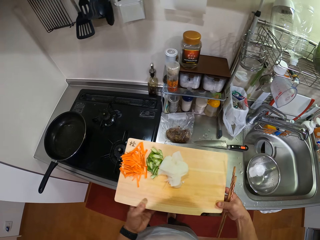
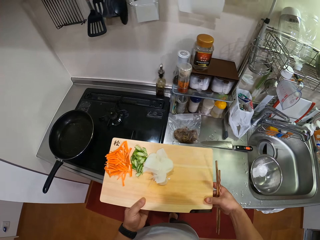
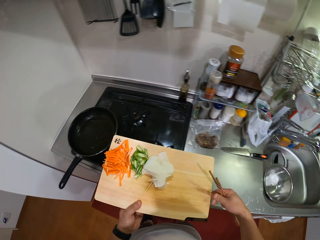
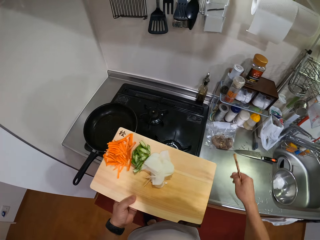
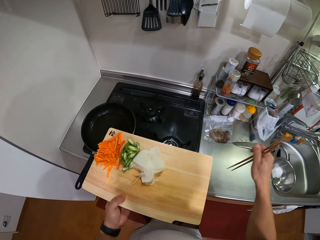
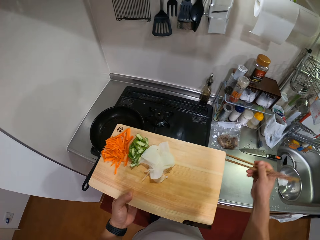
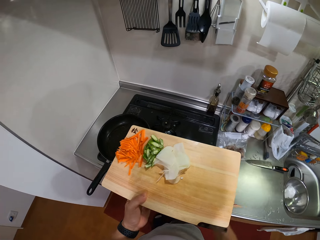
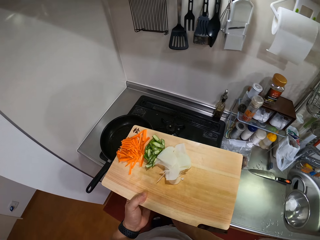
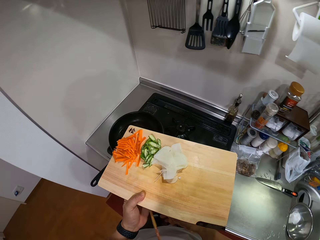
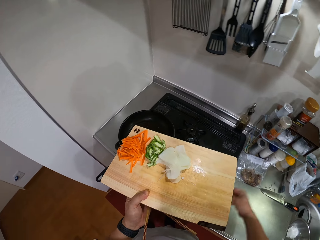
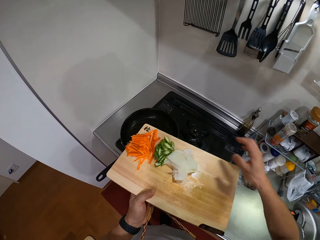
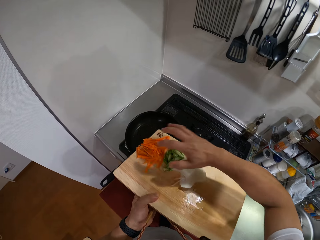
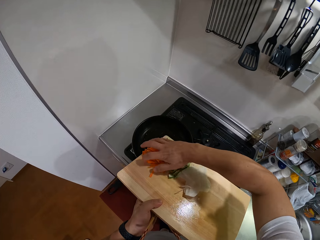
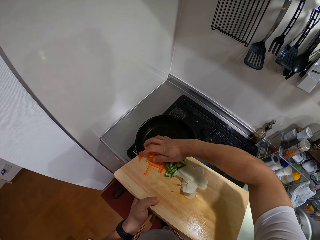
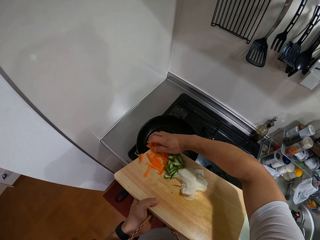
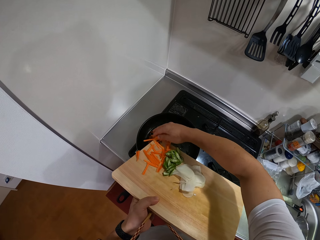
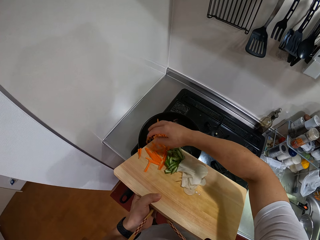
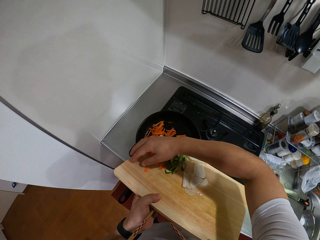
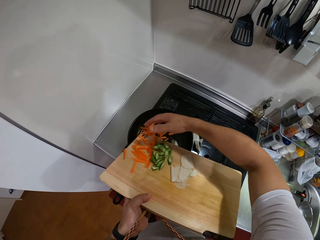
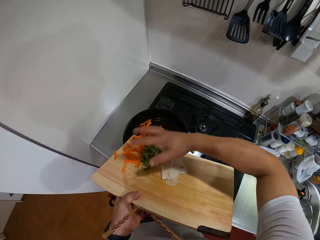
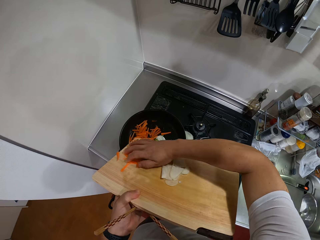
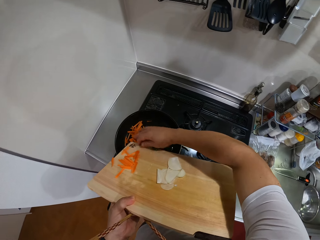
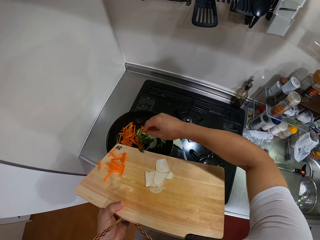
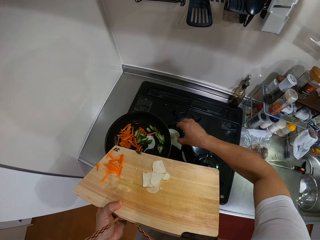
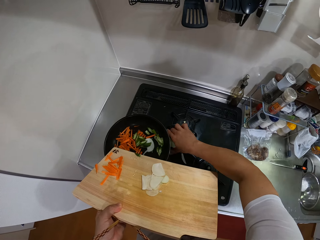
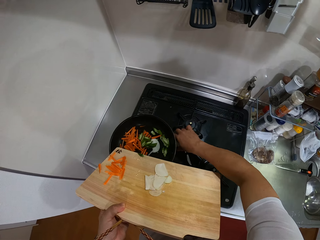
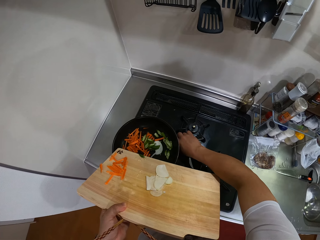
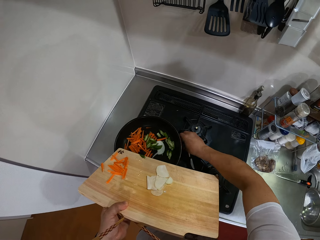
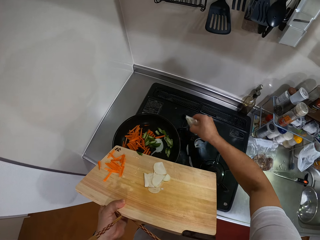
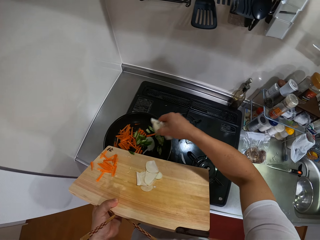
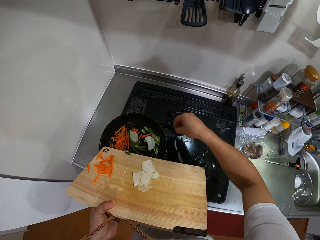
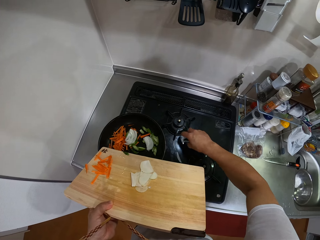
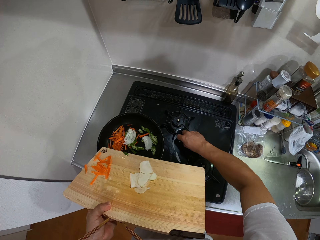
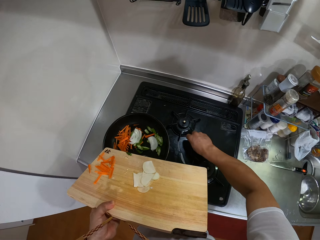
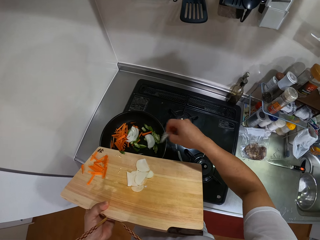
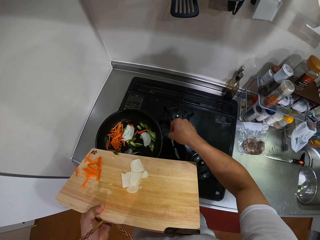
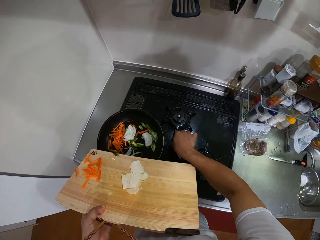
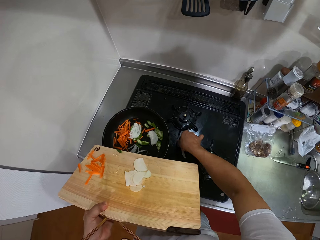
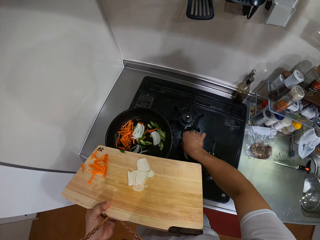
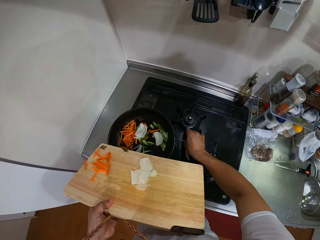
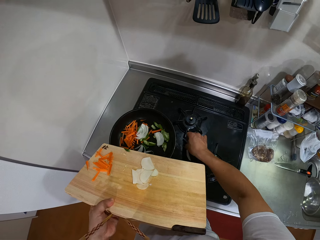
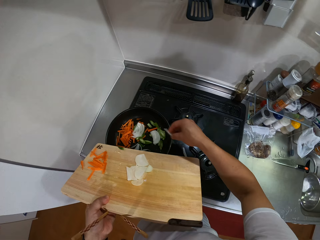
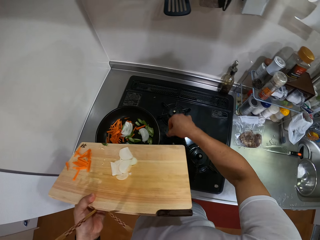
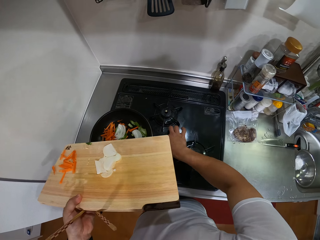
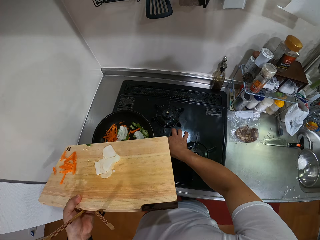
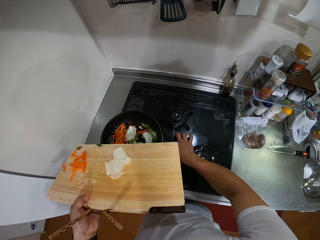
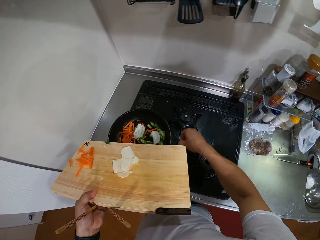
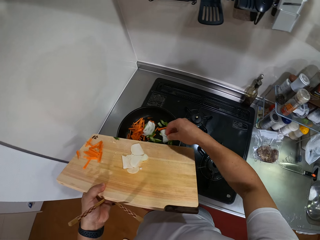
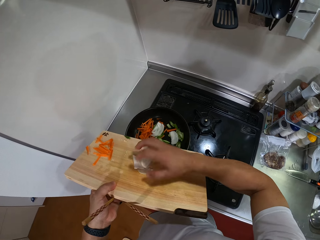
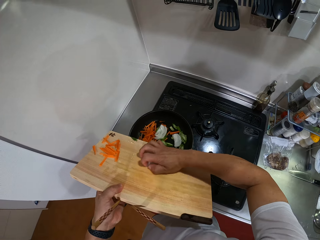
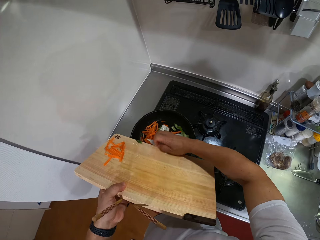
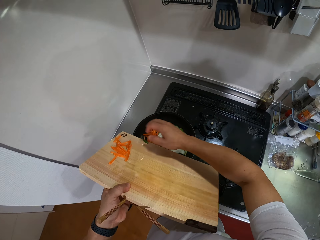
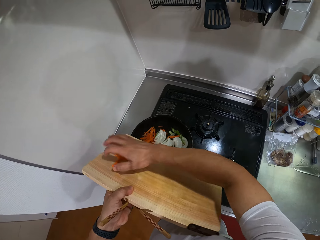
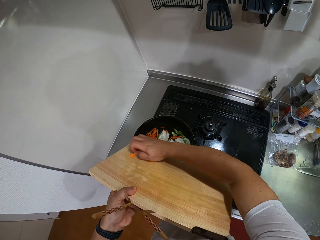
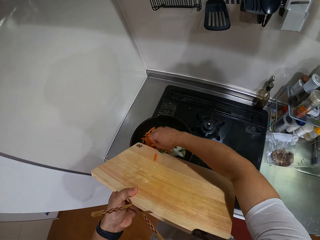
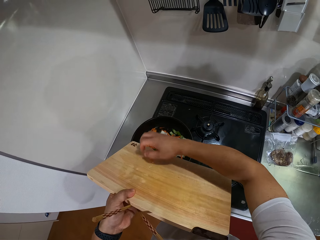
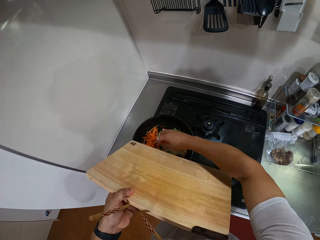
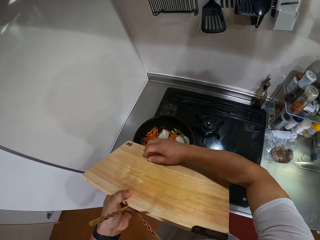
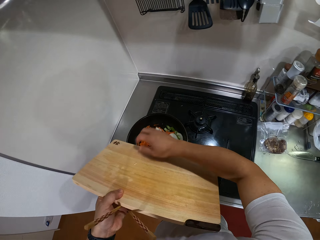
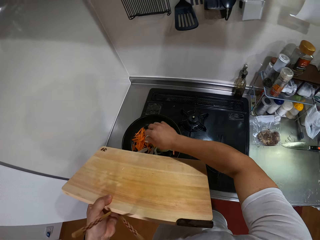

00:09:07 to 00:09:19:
The camera wearer lifts the chopping board. They hold the chopping board with the left hand. They lift the chopping stick. They move the right hand. They hold the chopsticks with the left hand. They put the carrot on the pan. They put all the ingredients in the frying pan. Some onions fall on the cooker gas. They put more ingredients in the frying pan. They pour something on the pan. They take the onions from the cooker gas. They put the onions in the frying pan. They take more onions on the cooker gas. They put the onions in the frying pan. They take more onions on the cooker gas. They take more ingredients on the cooker gas. They put the ingredients in the frying pan. They take ingredients on the cooker gas. They put the ingredients on the chopping board. They move the right hand. They push food on the pan. They put ingredients in the frying pan from the chopping board.

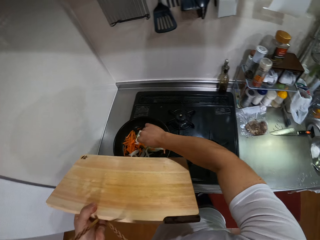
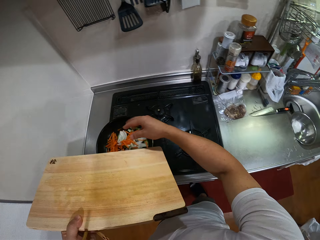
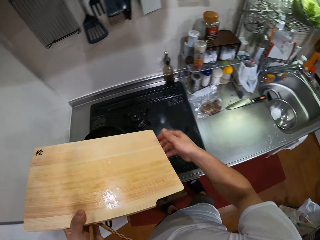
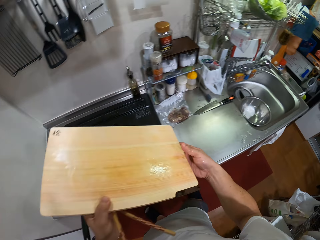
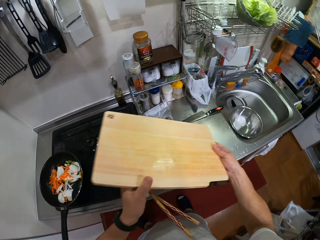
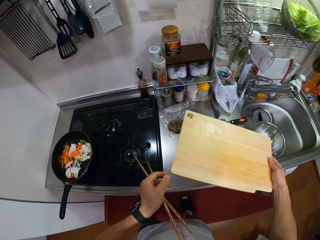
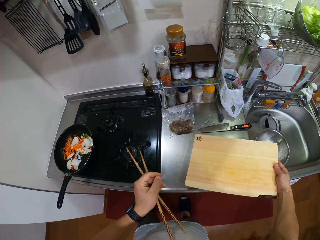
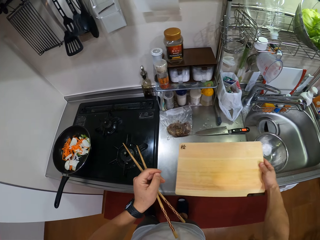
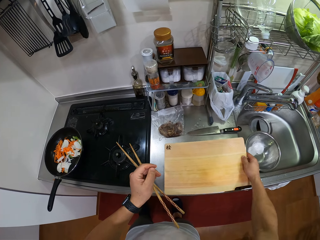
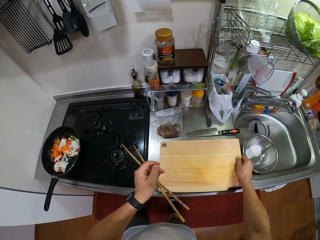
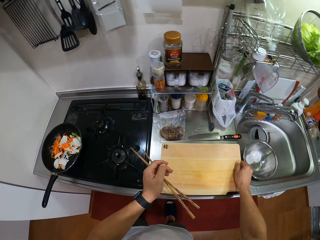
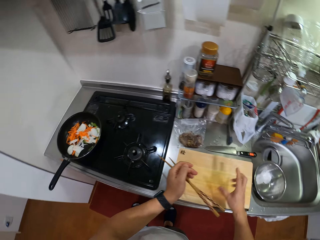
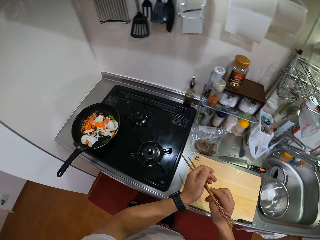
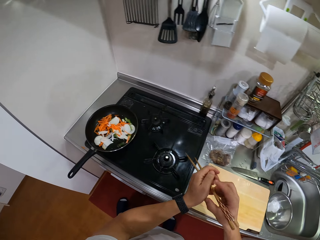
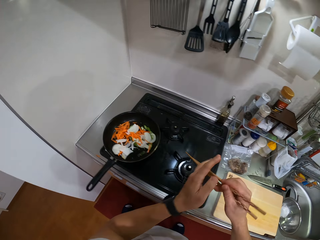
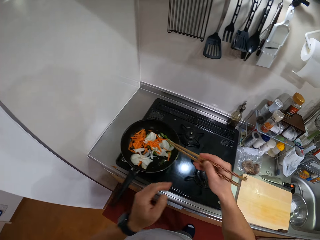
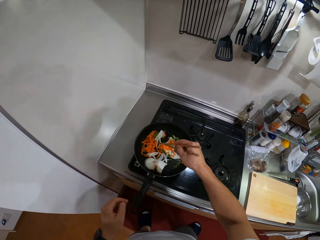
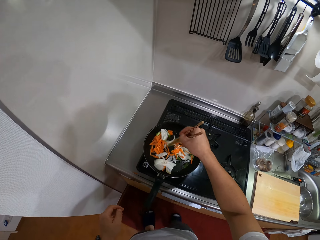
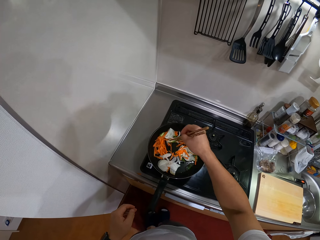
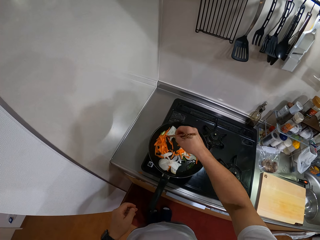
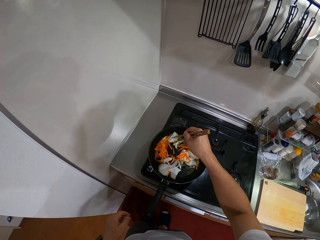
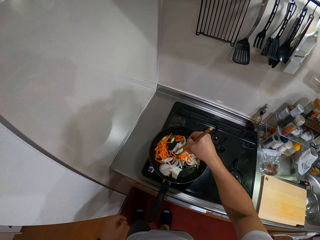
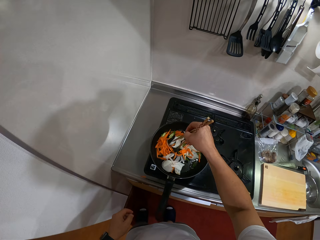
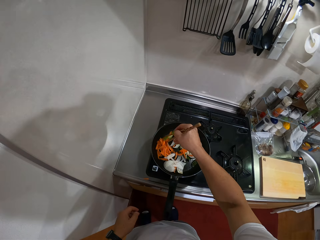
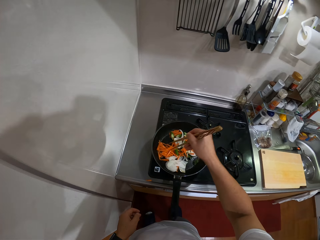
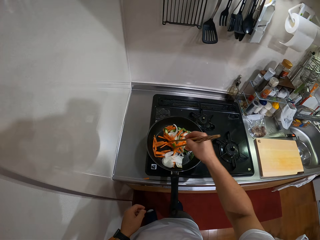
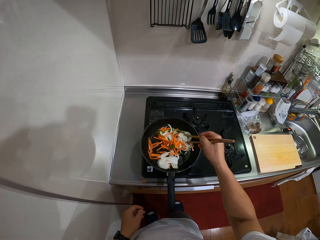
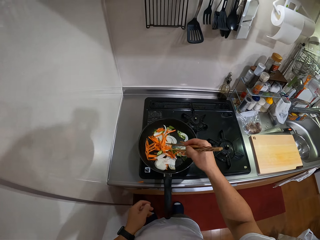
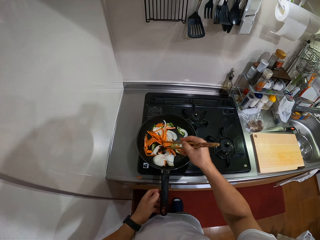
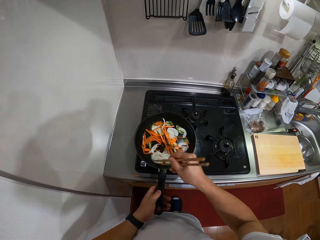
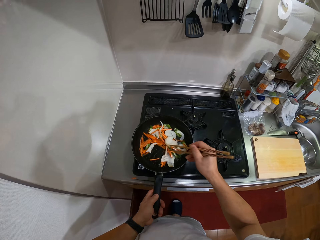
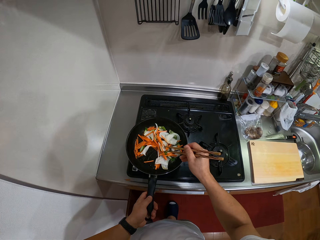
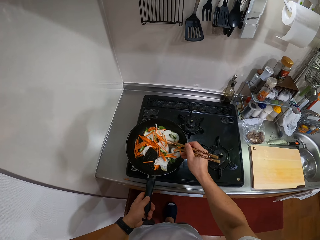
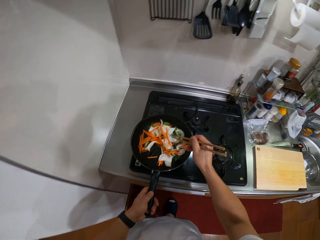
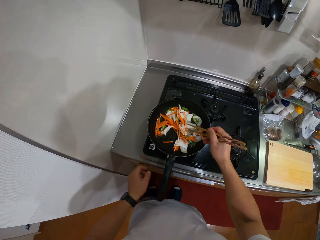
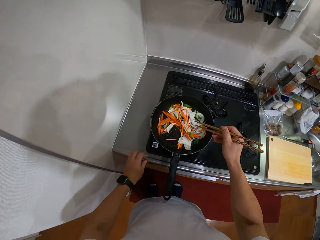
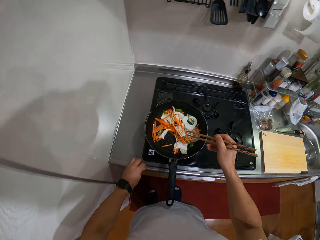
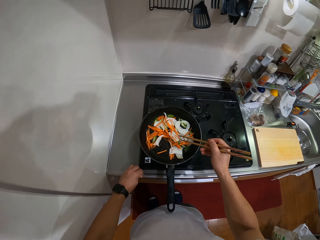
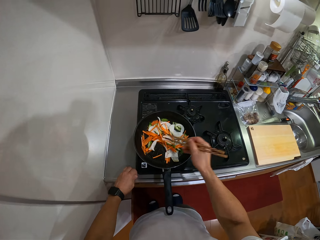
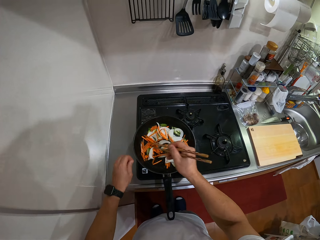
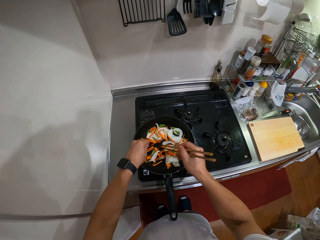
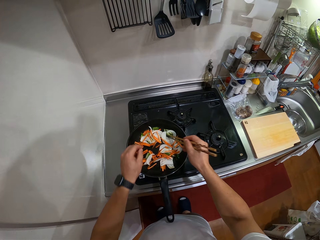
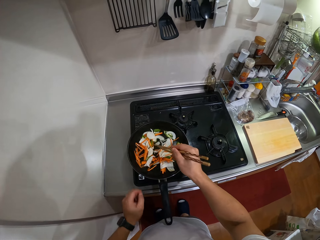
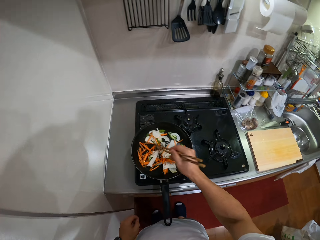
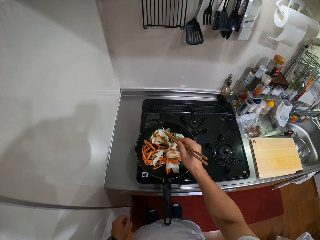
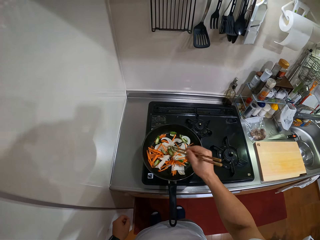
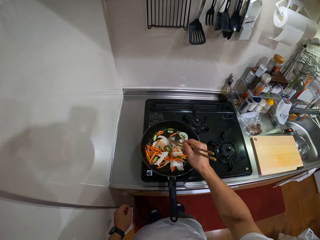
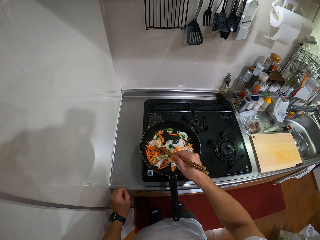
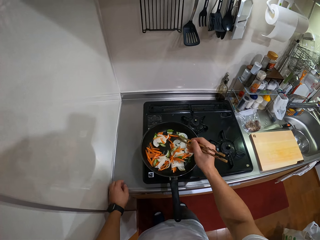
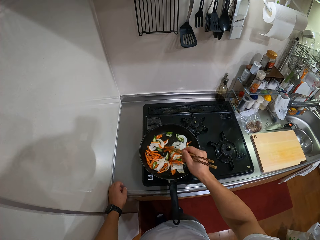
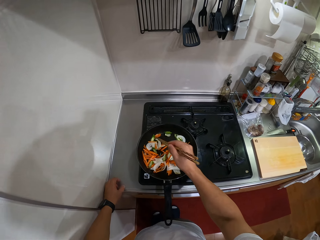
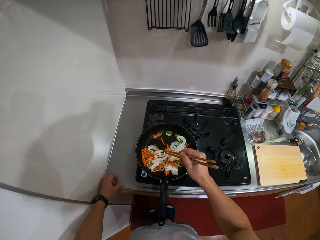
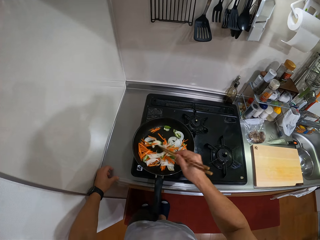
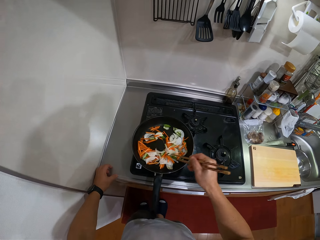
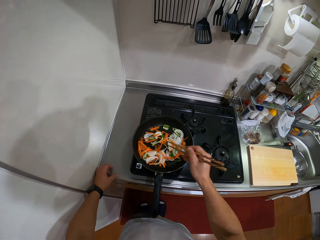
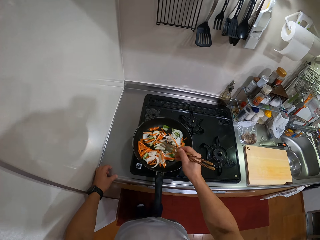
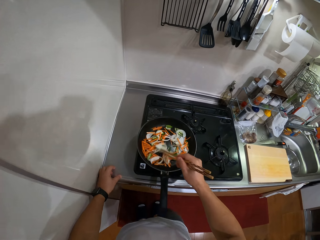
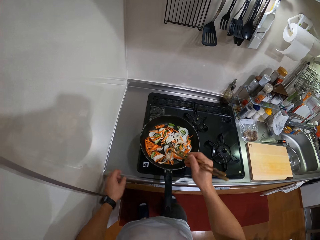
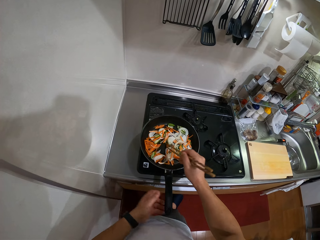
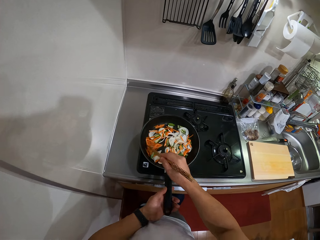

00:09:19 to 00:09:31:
The camera wearer lifts the chopping board. They hold the chopping board with the right hand. They put the chopping board on the kitchen slab. They transfer the chopping stick to the right hand. They hold the chopsticks with the right hand. They make a step. They stir the ingredients in the frying pan with the chopping stick. They hold the frying pan handle. They stir the ingredients in the frying pan. They take a carrot piece on the cooker gas. They put the carrots in the chopping board. They stir the ingredients in the frying pan. They lean the hand on the kitchen slab. They move the left hand. They stir the ingredients in the frying pan with the chopping stick.
